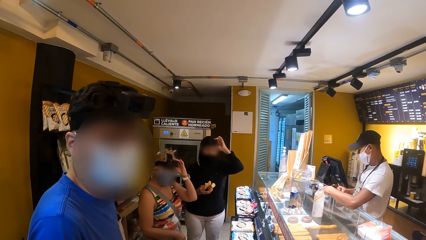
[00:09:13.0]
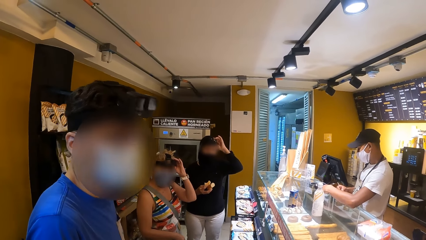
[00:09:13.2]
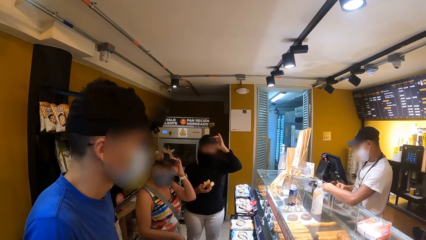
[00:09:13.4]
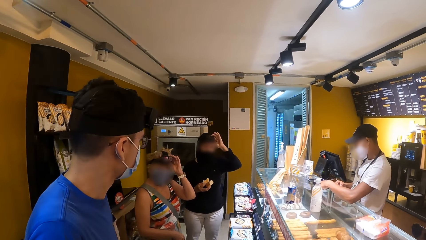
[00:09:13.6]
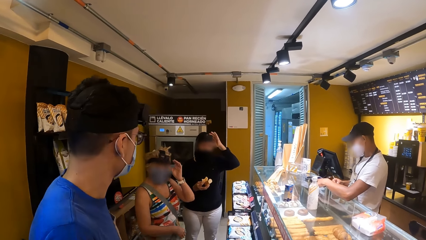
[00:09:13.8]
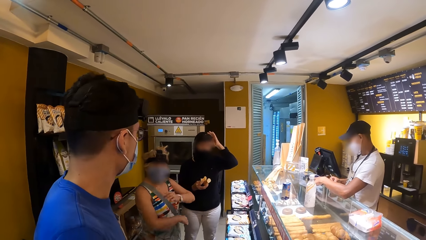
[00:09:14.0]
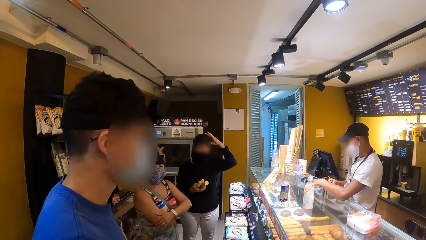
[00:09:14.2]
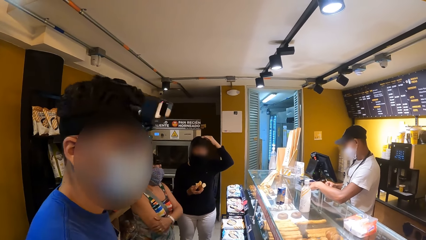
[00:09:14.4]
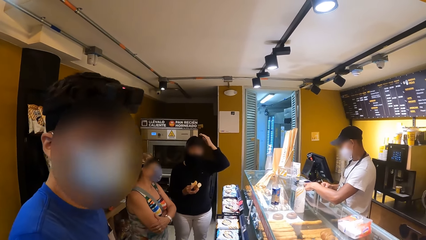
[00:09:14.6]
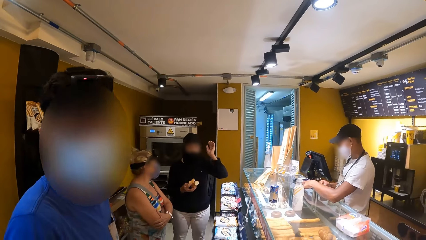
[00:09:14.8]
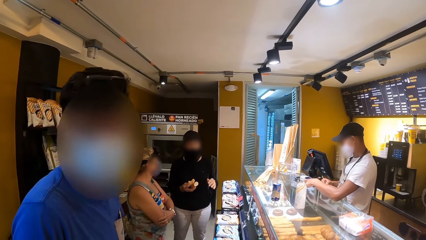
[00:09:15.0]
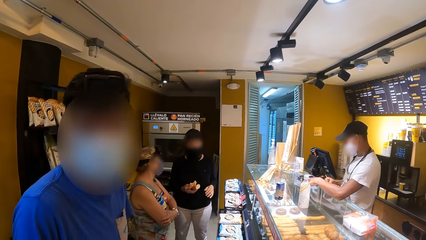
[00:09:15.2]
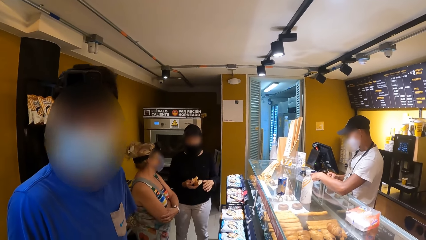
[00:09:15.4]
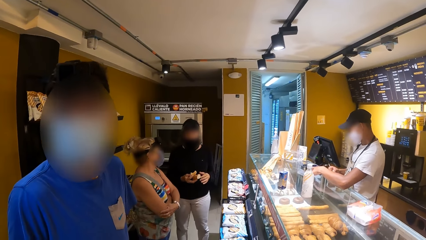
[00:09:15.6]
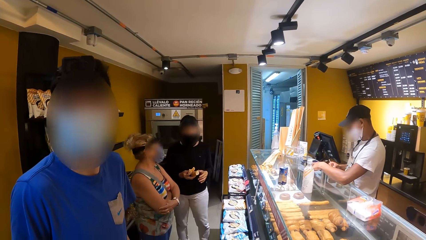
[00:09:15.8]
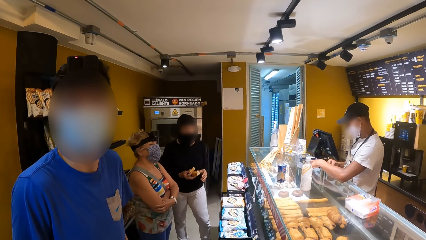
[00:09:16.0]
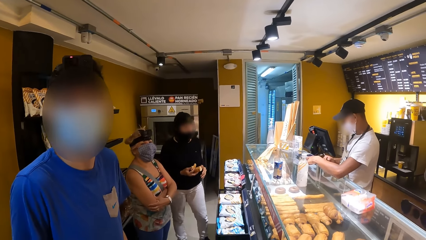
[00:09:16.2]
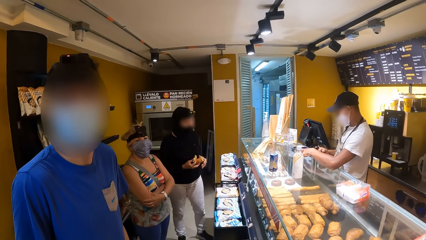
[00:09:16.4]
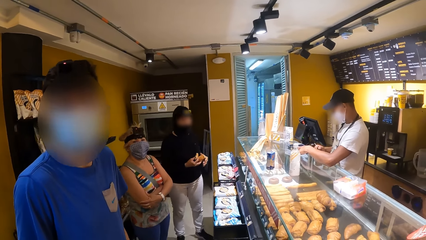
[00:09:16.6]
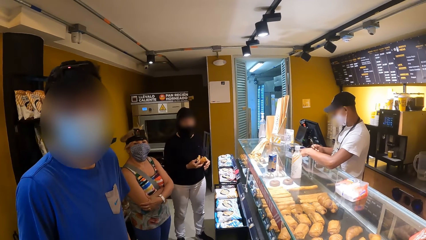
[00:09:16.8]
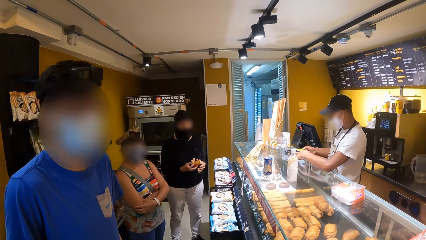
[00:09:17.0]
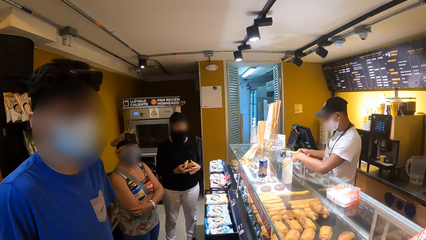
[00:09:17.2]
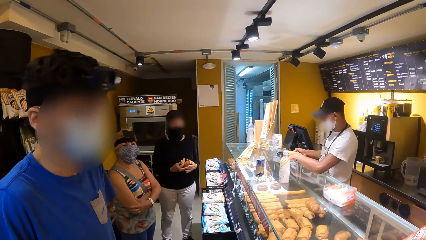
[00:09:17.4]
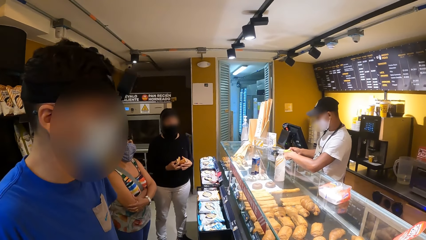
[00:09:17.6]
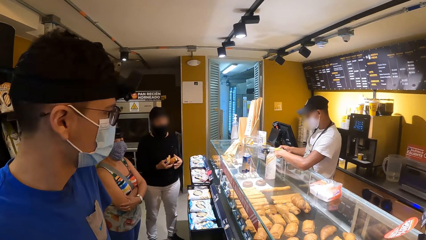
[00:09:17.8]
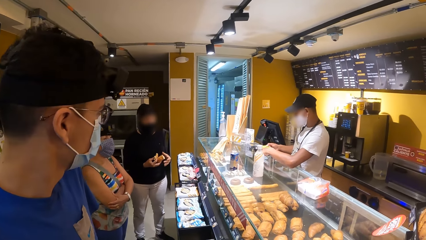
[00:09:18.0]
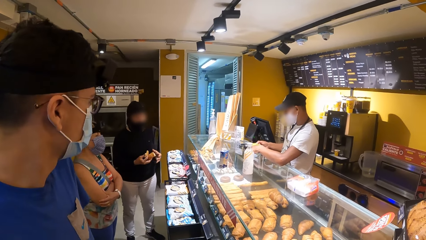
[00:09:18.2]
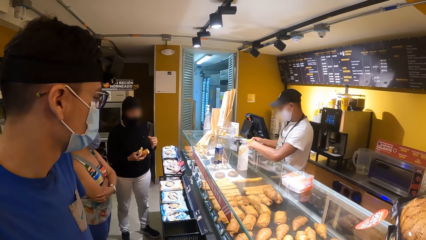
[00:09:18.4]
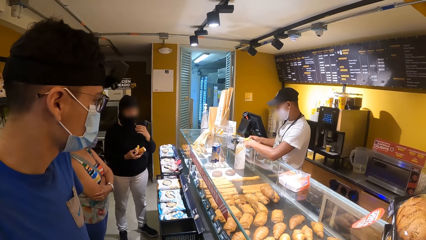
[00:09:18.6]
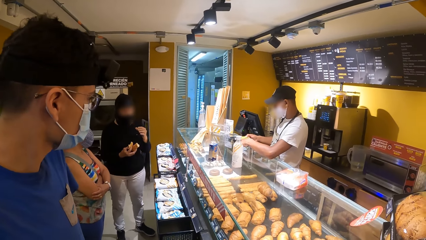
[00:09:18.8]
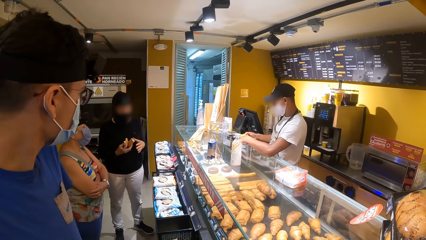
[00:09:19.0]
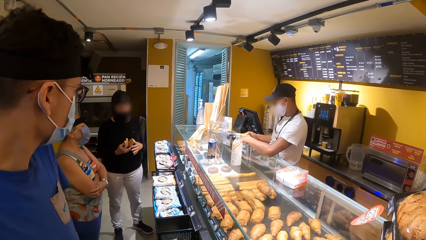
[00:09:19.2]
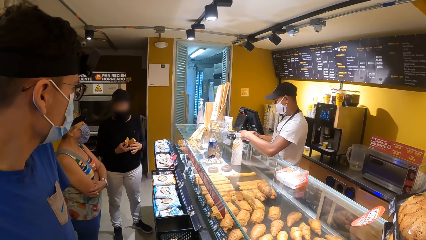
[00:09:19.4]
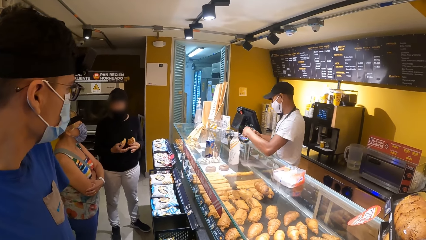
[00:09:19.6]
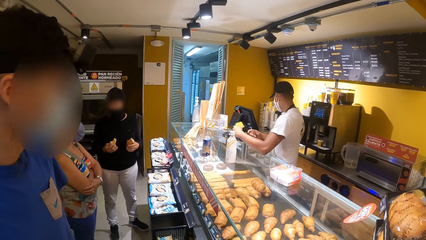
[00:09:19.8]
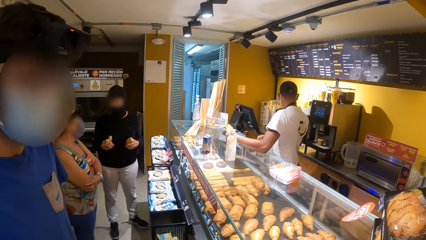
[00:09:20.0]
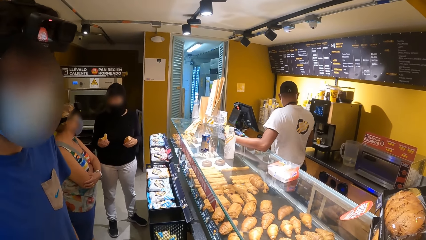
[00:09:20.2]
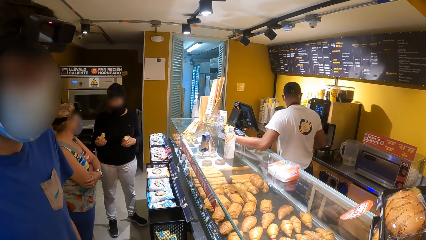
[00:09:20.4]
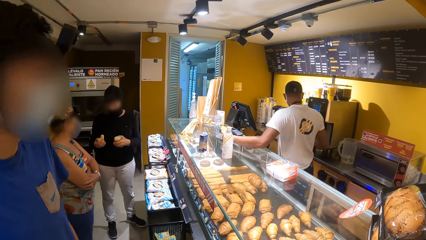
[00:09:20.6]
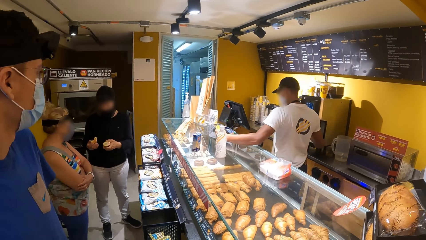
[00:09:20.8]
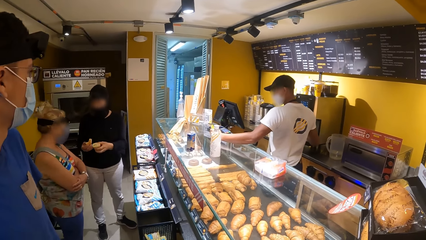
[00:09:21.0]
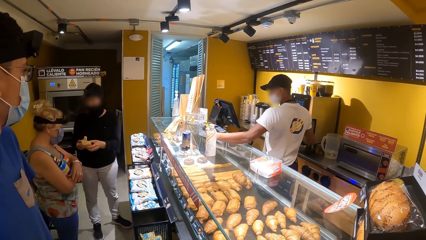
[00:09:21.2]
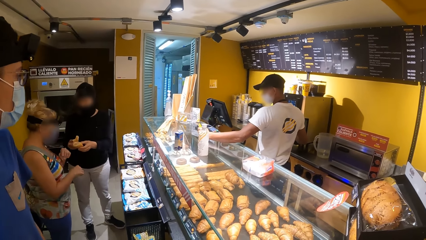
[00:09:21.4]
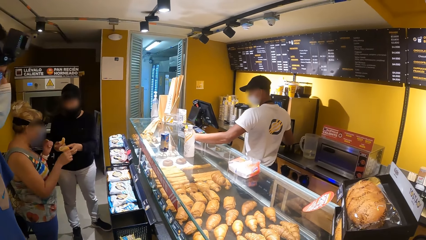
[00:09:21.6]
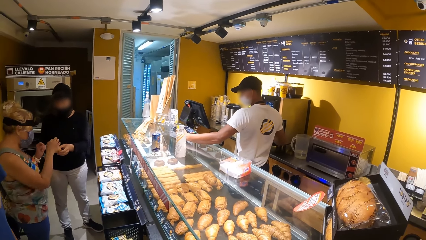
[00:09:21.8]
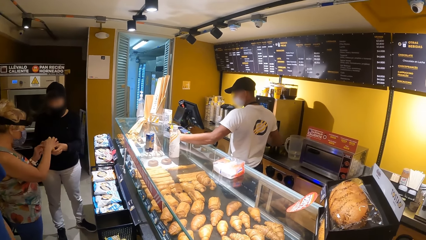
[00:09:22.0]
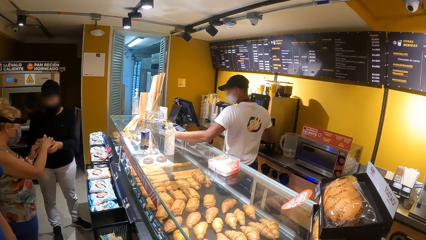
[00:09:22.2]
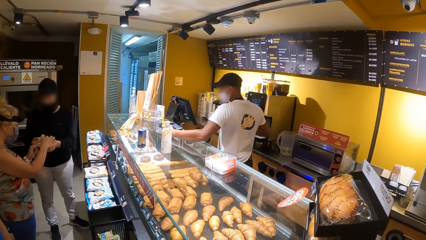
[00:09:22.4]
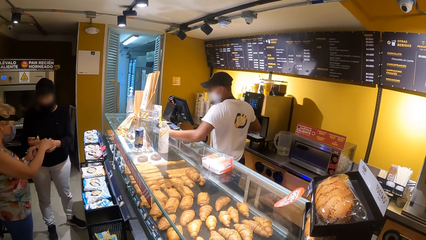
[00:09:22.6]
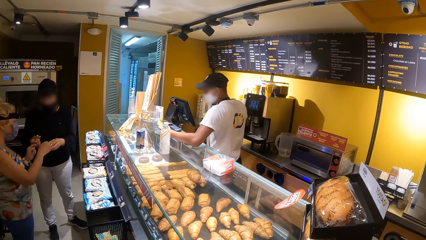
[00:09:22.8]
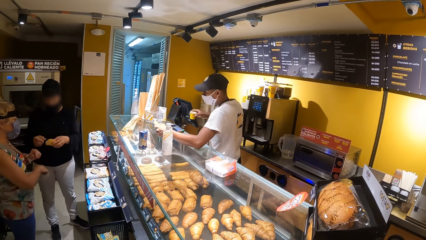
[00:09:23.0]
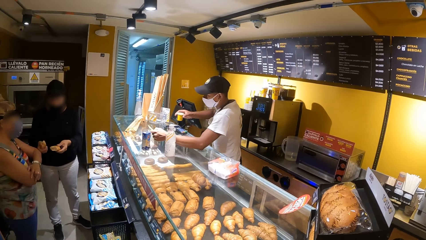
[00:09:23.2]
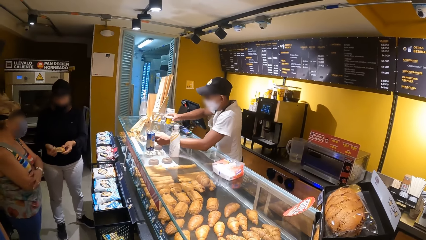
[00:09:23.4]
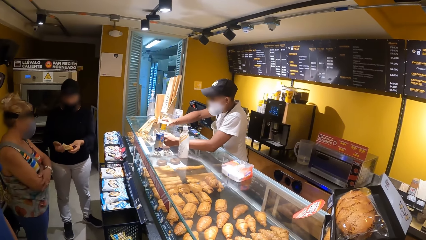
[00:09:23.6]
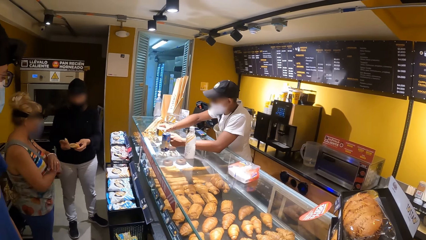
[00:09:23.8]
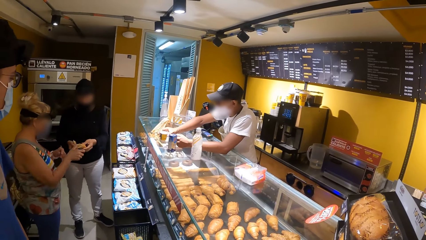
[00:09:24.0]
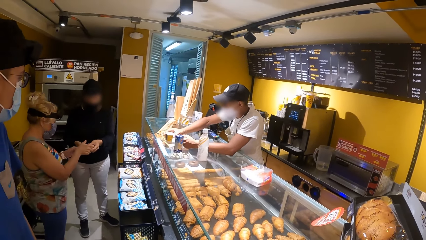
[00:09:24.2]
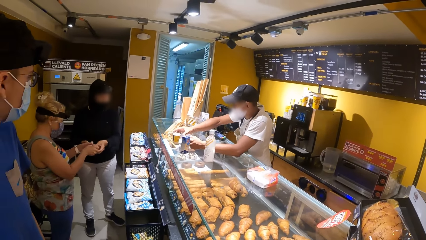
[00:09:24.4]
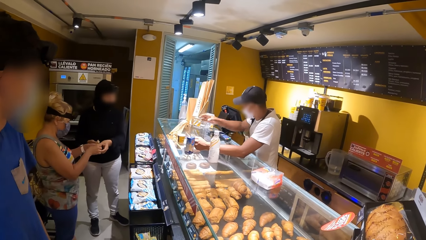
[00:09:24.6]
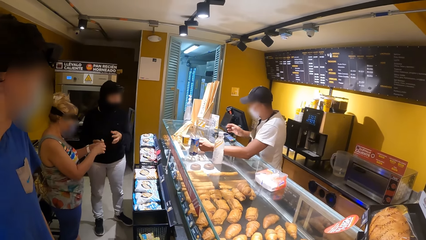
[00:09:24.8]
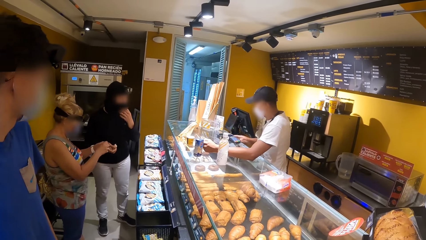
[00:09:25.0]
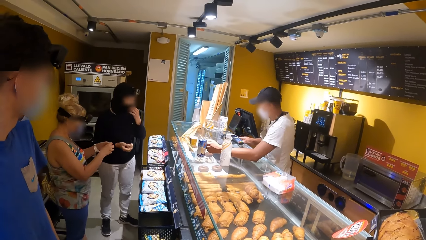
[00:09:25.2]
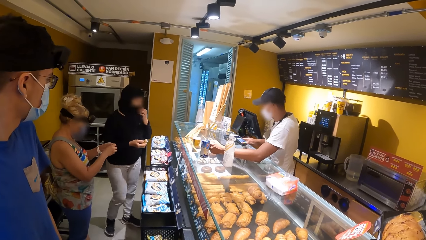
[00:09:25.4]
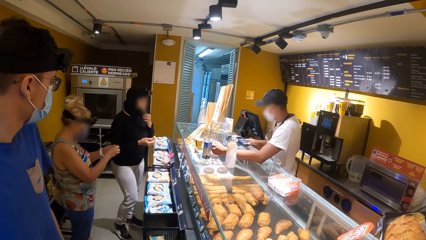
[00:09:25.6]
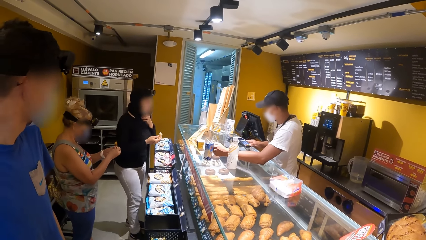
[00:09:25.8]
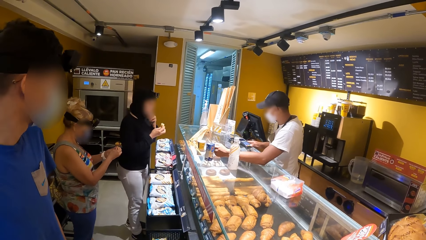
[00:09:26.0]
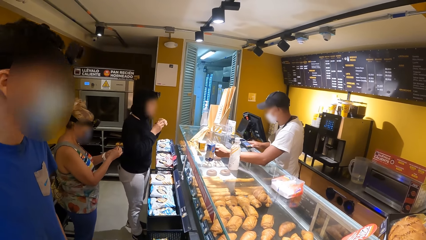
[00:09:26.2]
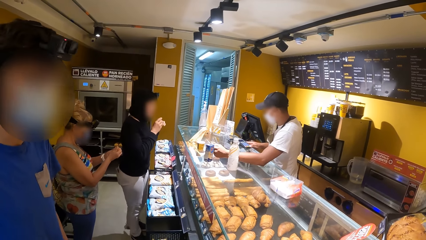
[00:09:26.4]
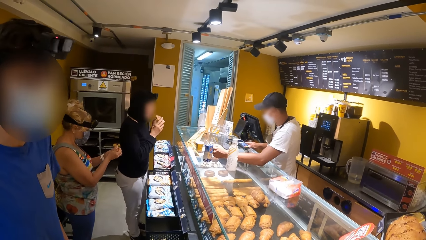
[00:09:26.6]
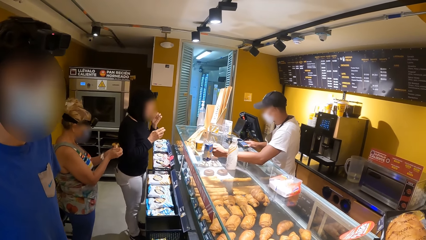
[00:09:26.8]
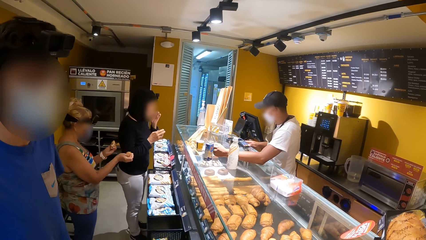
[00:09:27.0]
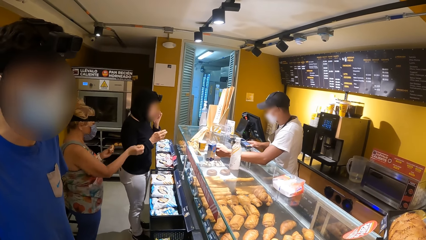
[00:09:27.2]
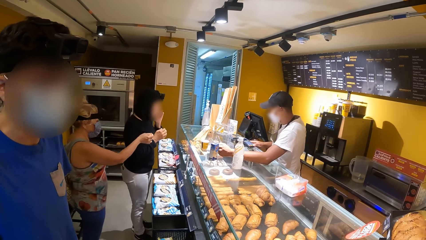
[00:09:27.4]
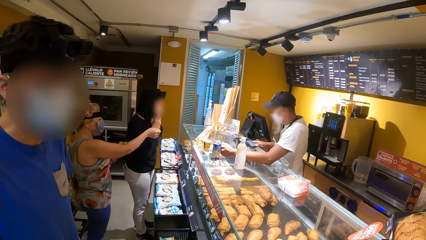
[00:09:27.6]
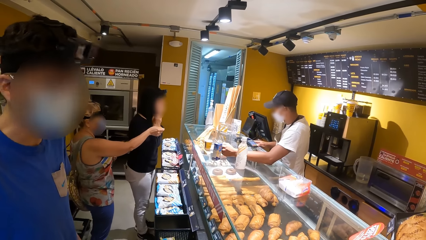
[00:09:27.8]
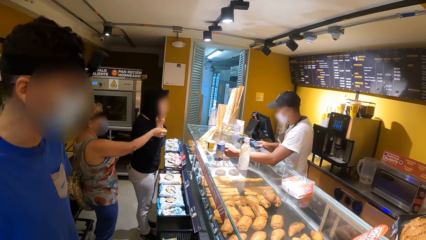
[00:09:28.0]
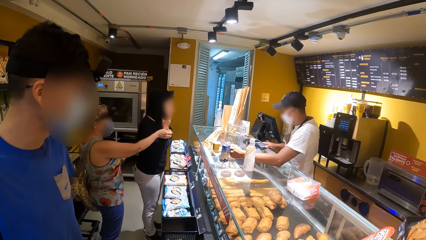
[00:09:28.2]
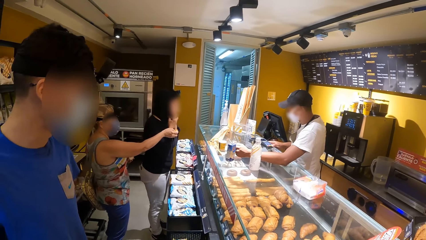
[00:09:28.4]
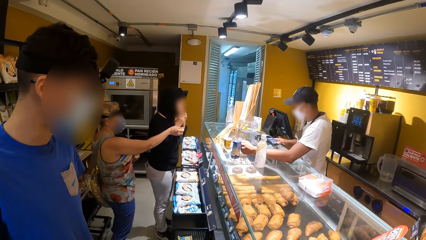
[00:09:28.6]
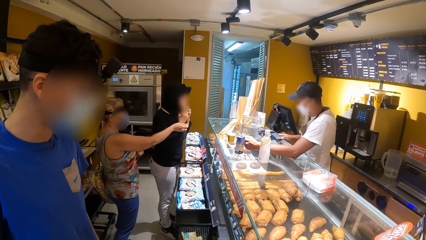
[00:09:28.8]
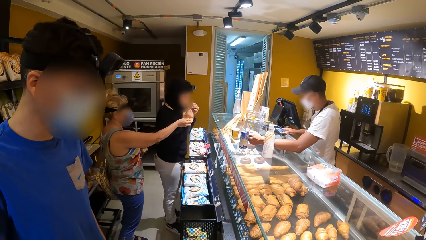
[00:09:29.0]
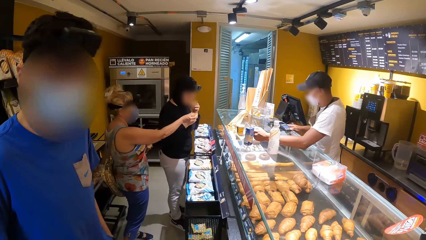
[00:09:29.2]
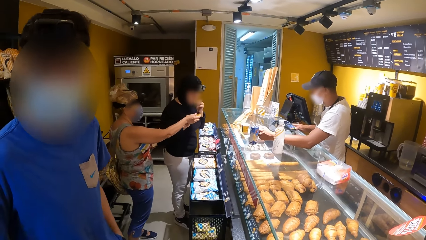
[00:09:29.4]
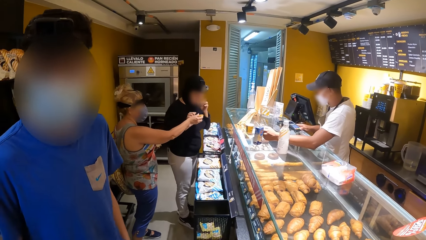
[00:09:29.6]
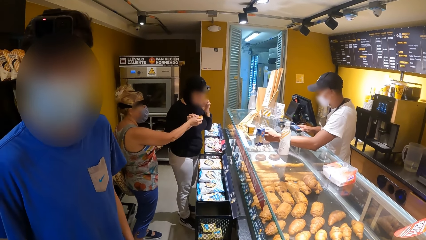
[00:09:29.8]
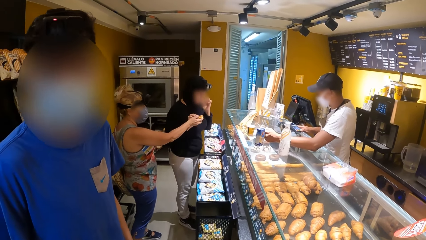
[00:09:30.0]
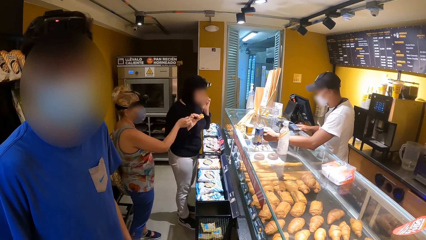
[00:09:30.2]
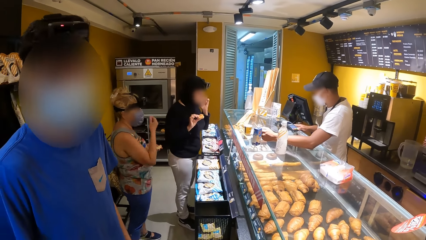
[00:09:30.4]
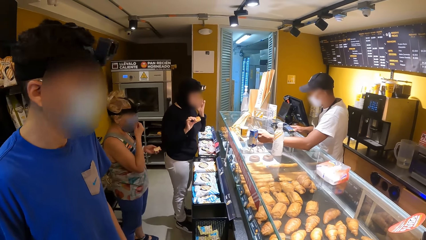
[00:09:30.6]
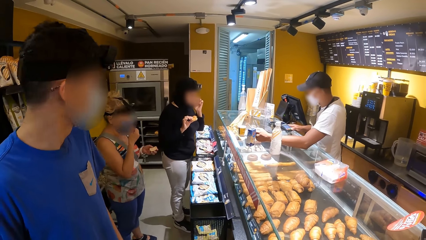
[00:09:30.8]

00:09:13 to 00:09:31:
The camera wearer interacts with a man. They converse with the man. They look around the bakery. A person places coffee on the counter.
